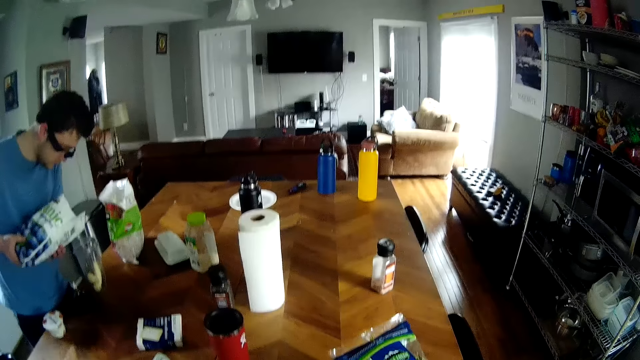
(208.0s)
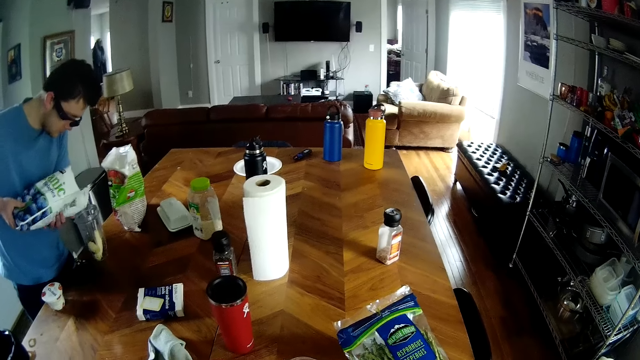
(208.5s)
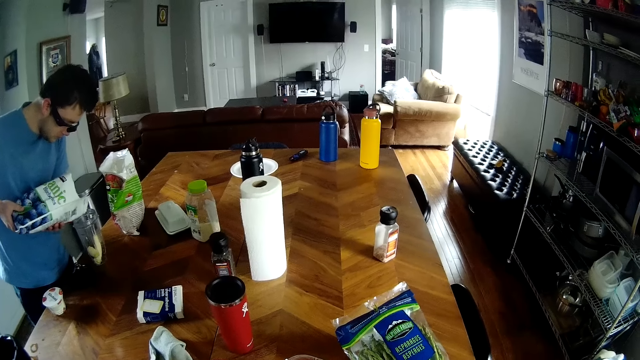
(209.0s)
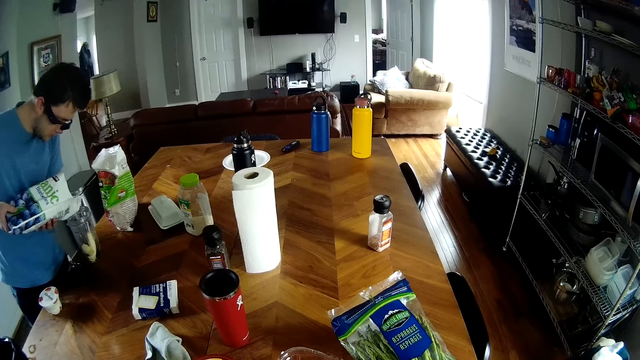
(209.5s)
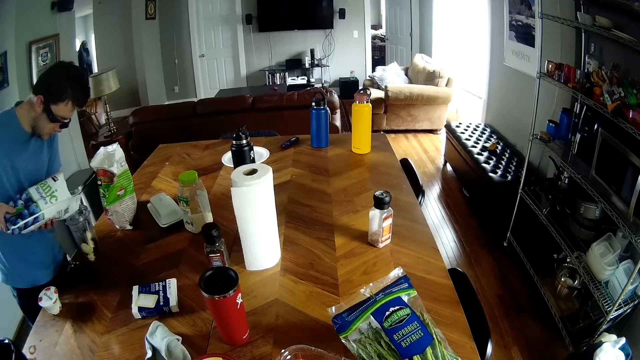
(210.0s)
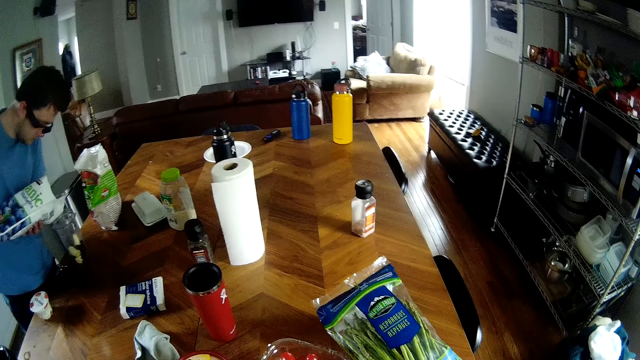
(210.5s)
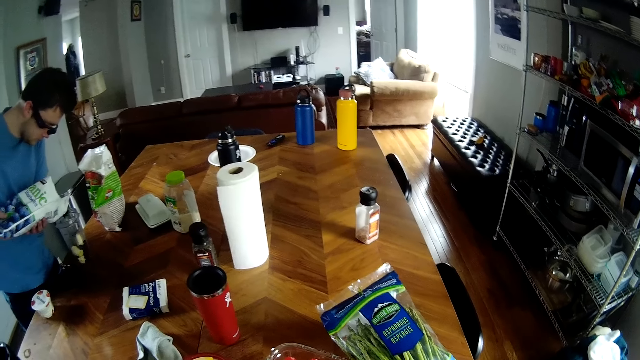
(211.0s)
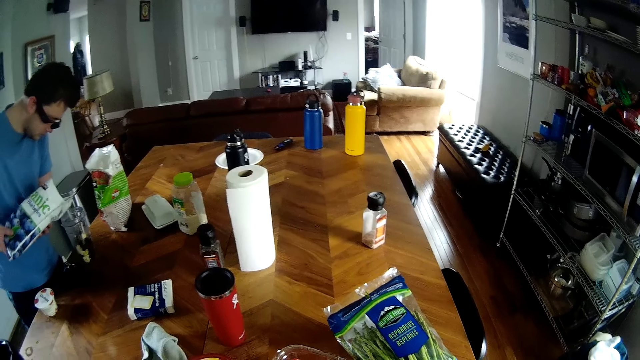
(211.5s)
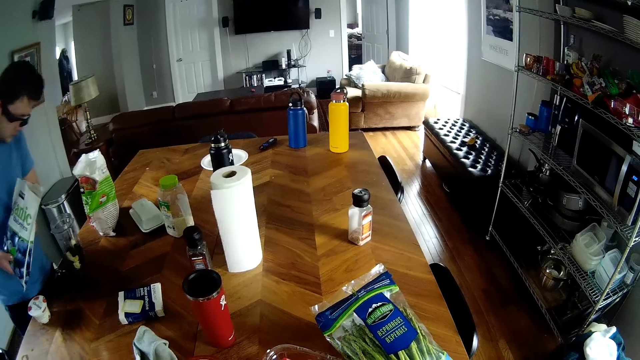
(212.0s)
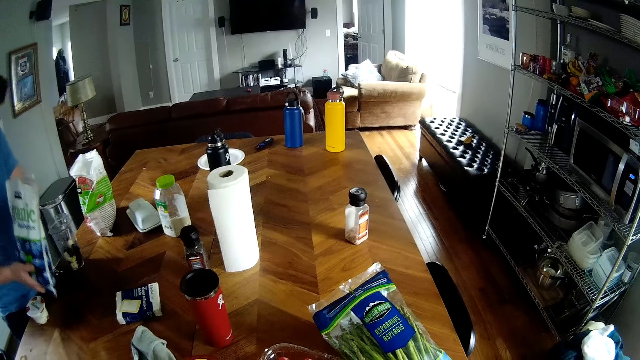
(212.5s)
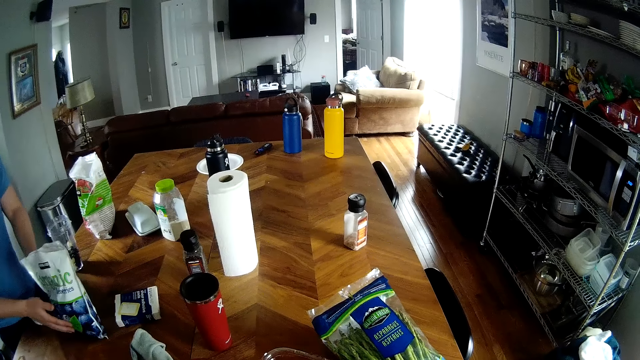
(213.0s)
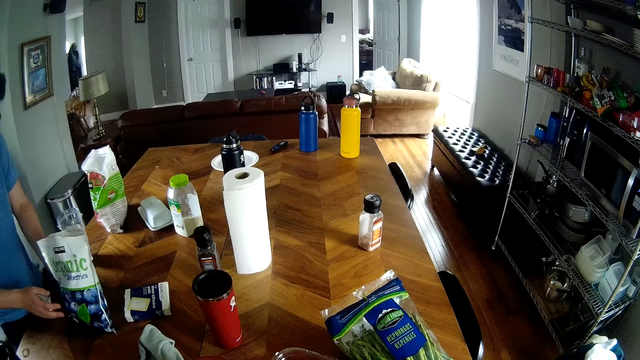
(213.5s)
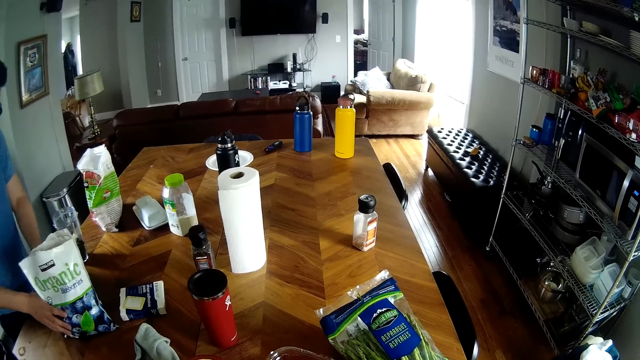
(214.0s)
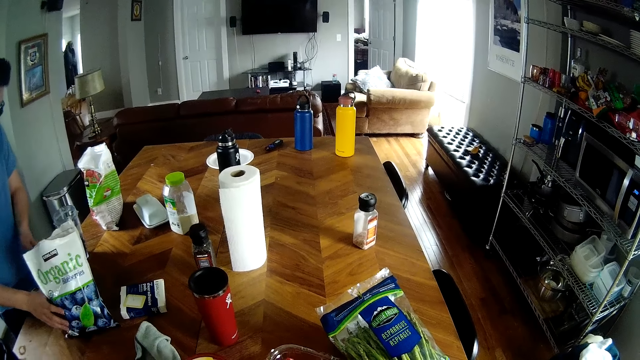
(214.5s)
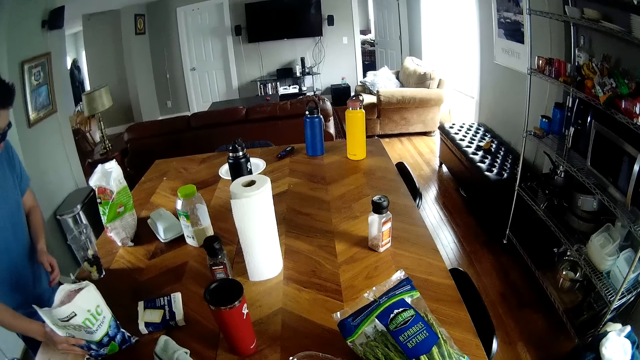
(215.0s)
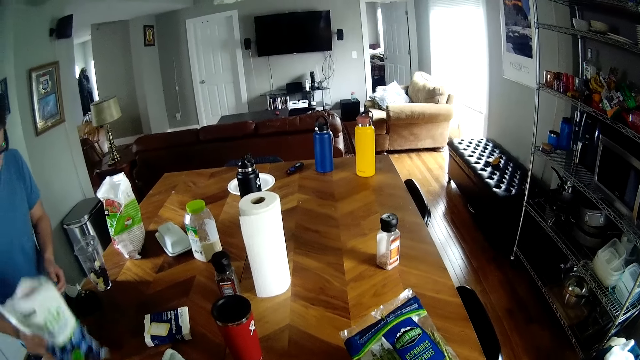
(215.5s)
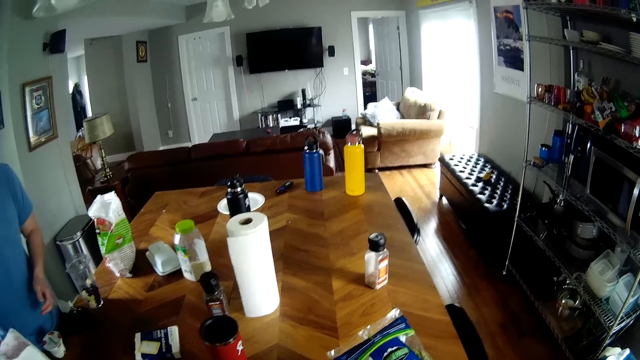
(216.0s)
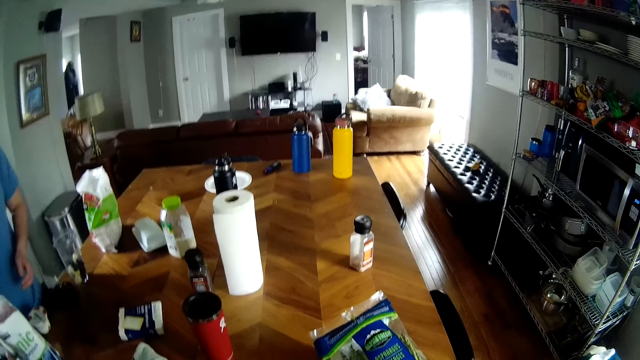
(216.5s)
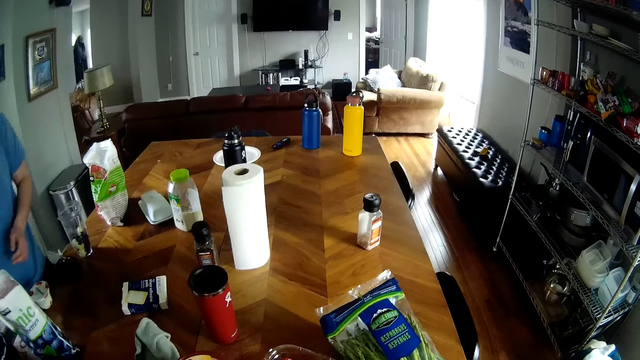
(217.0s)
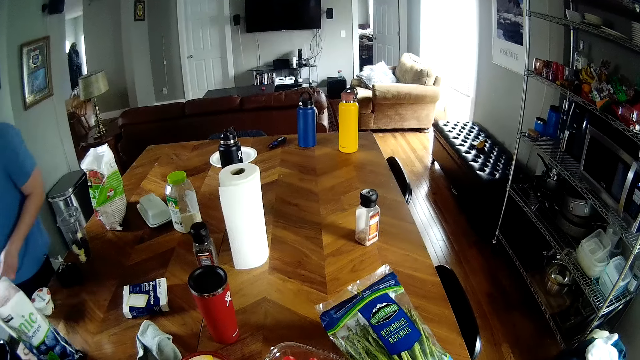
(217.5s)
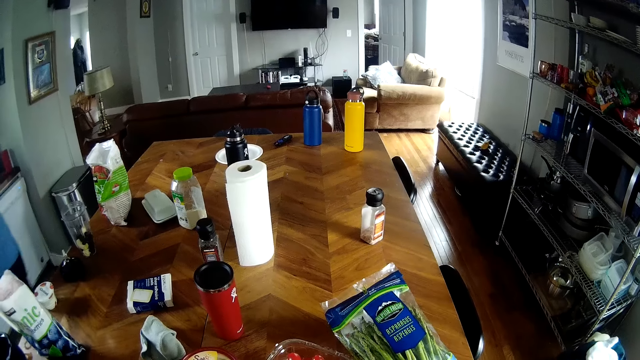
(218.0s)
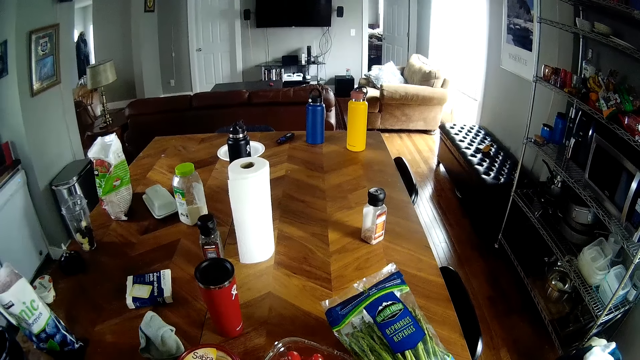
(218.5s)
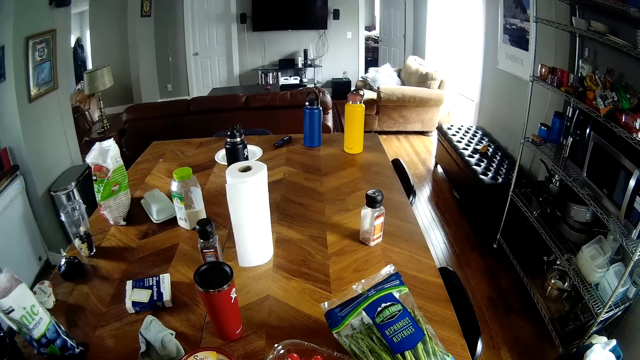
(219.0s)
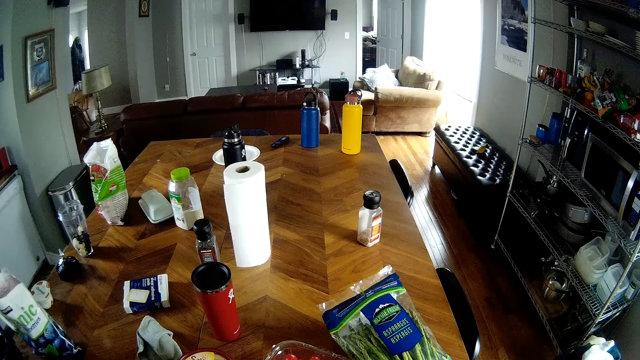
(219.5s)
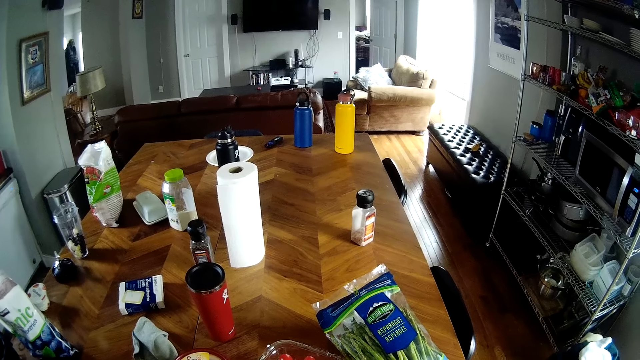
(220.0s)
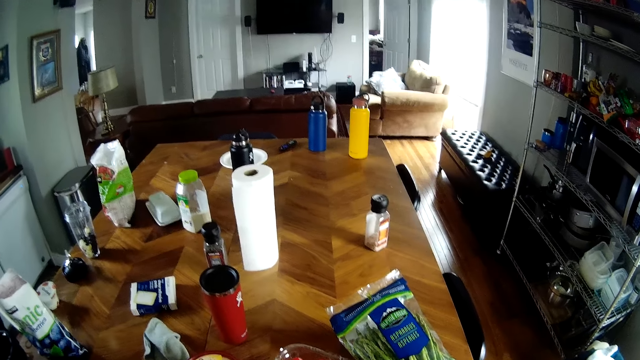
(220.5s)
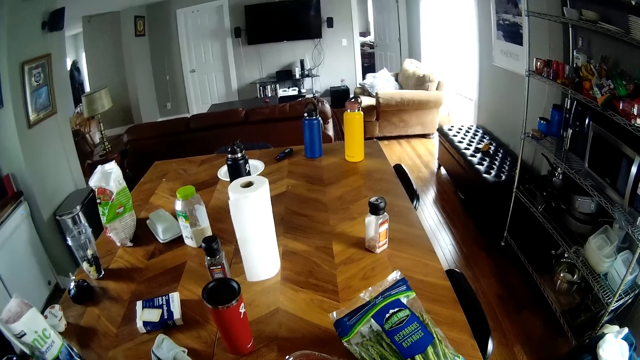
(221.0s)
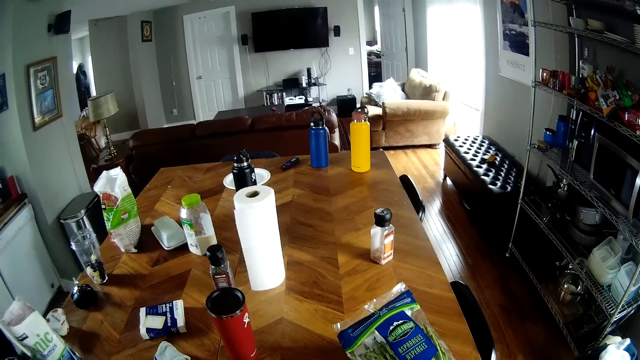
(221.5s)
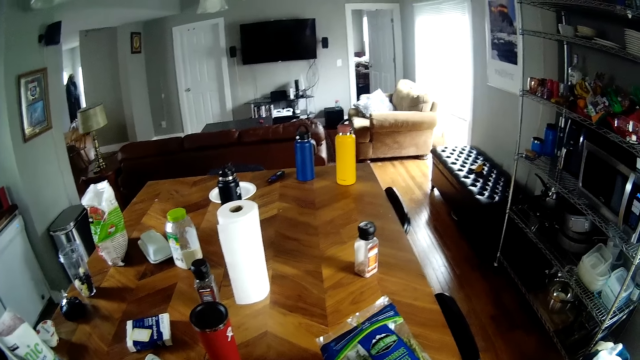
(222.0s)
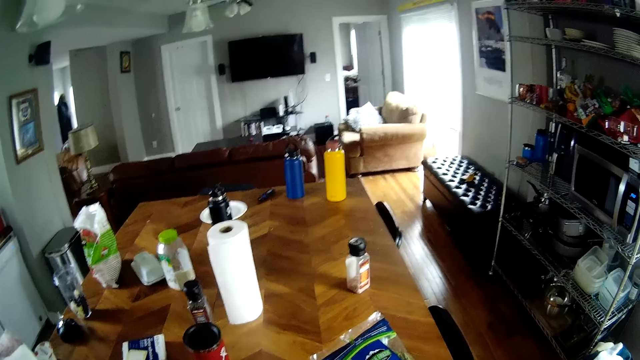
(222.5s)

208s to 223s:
The man pours some of the blueberries into the fruit blender on the kitchen countertop with both hands. The man drops the packet of blueberries on the kitchen countertop with his hands, moves the packet of blueberries on the kitchen countertop with both hands, and walks in the house.

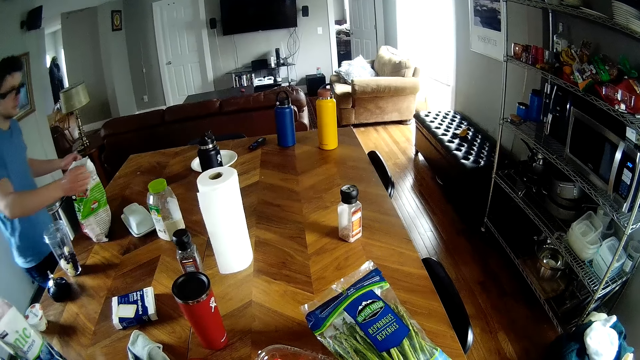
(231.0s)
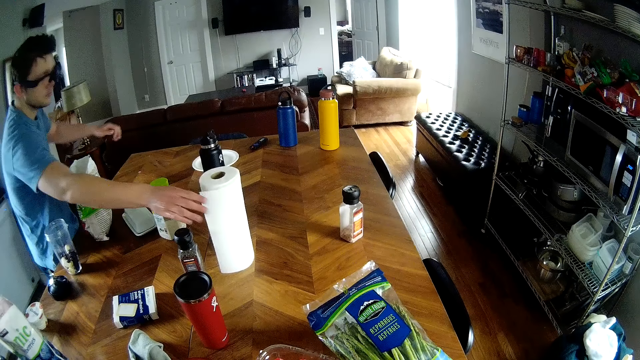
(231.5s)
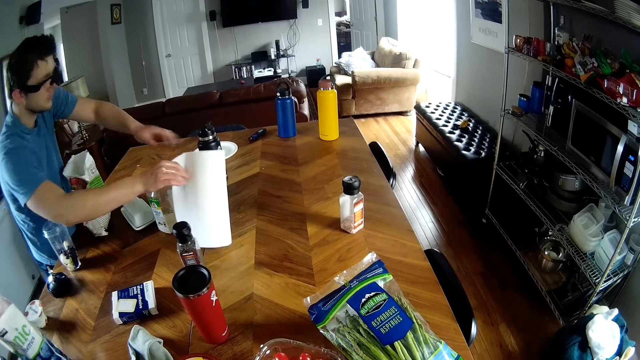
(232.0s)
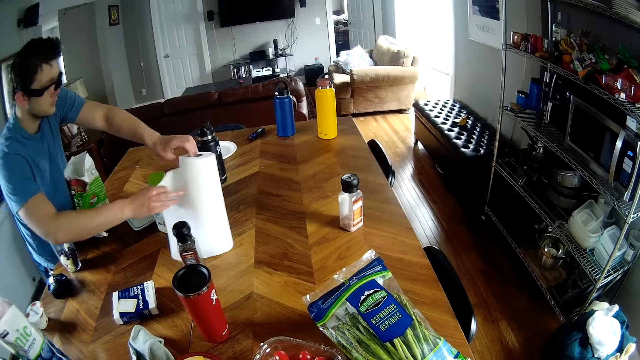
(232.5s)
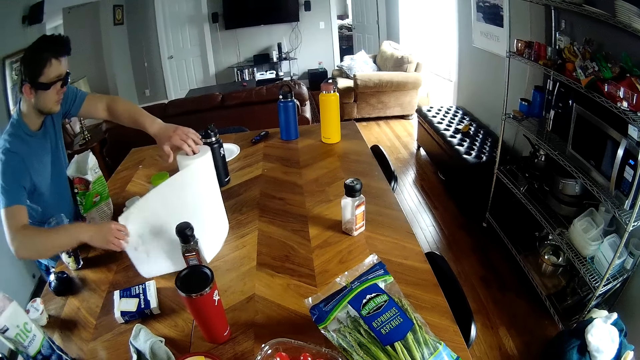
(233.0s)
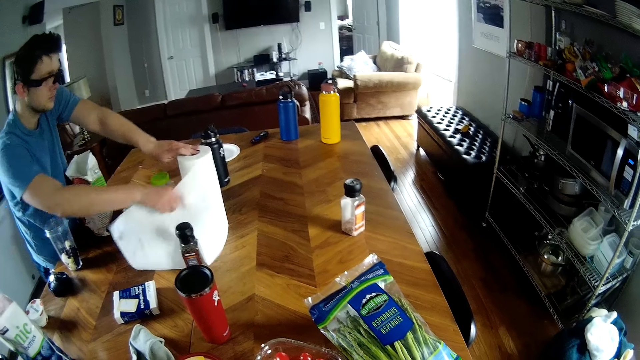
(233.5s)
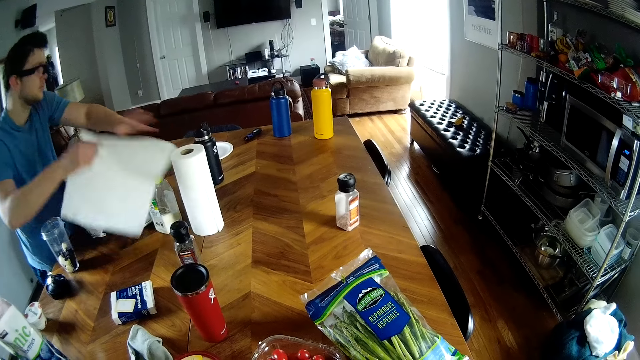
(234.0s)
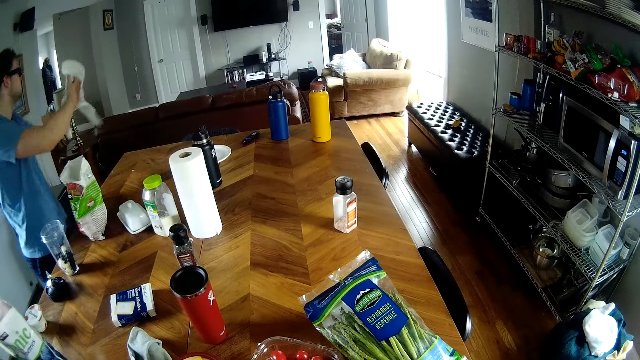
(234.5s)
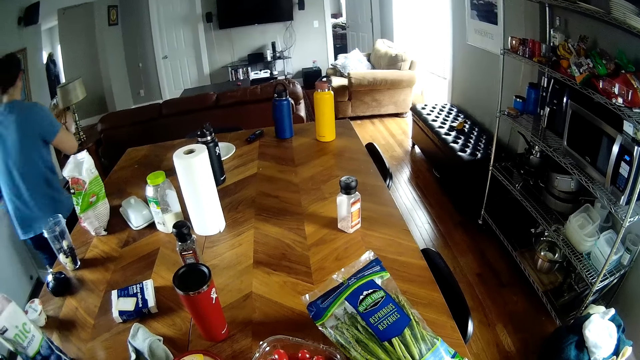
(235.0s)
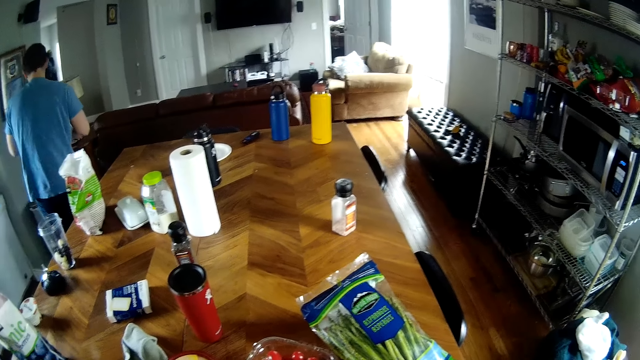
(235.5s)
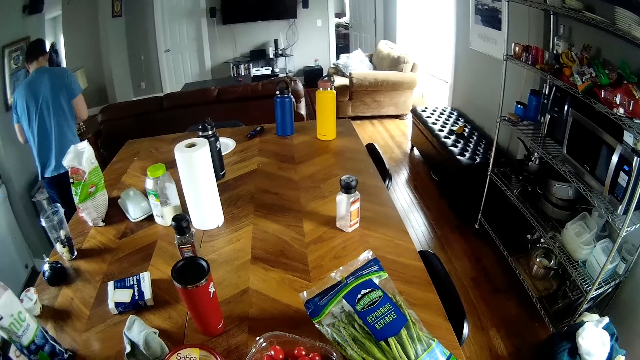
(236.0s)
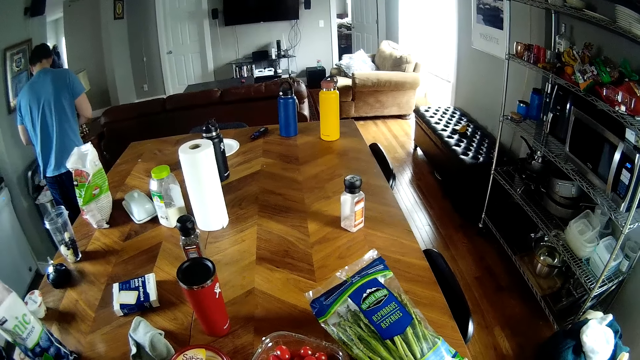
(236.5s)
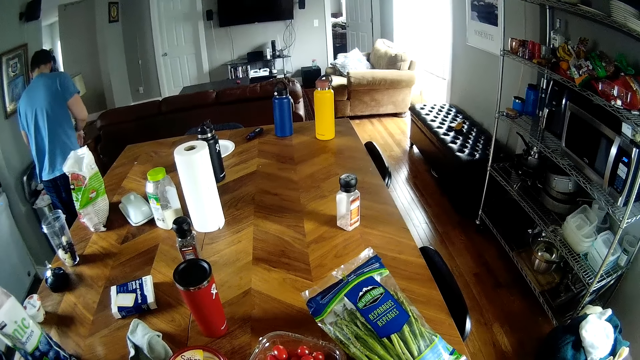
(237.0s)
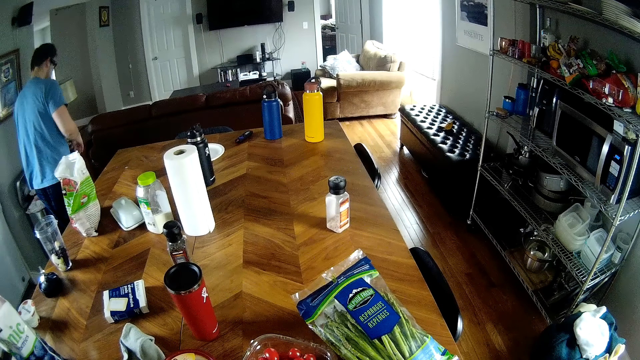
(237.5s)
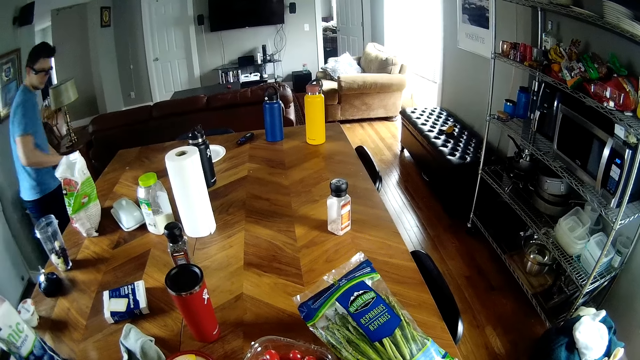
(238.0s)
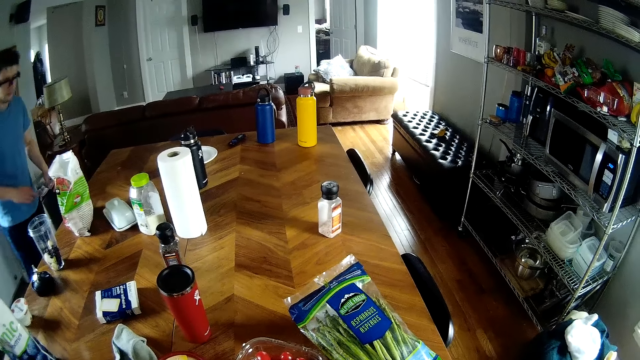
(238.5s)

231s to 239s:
The man cuts out a piece of paper towel from a roll of paper towel on the kitchen countertop with both hands. The man wipes his hands with the piece of paper towel, moves around the house, opens a pedal bin with his left leg, and throws the piece of paper towel into the pedal bin.
